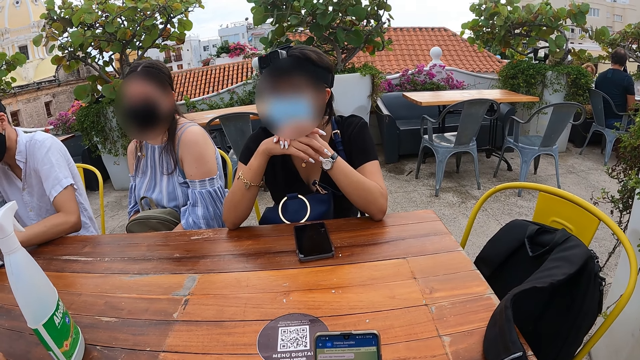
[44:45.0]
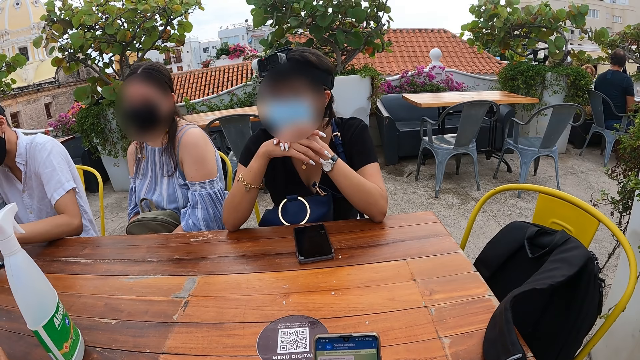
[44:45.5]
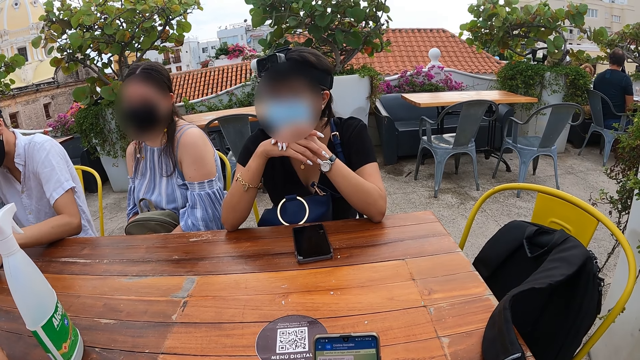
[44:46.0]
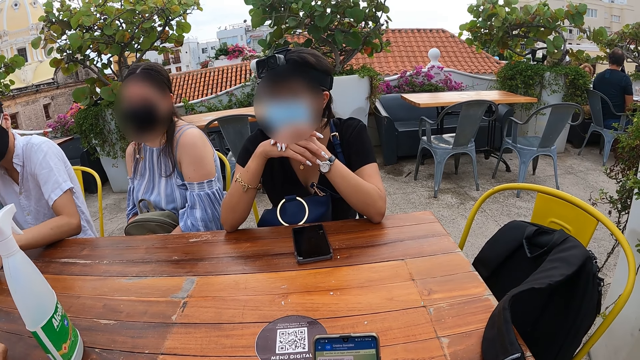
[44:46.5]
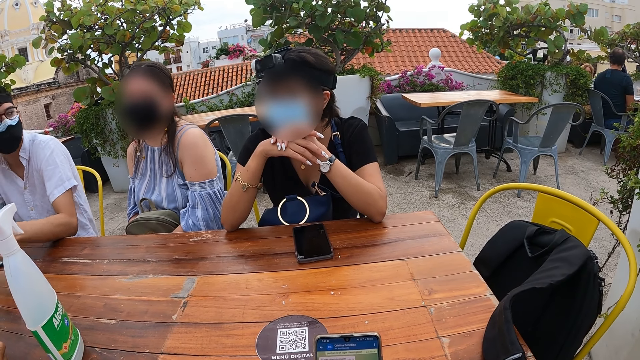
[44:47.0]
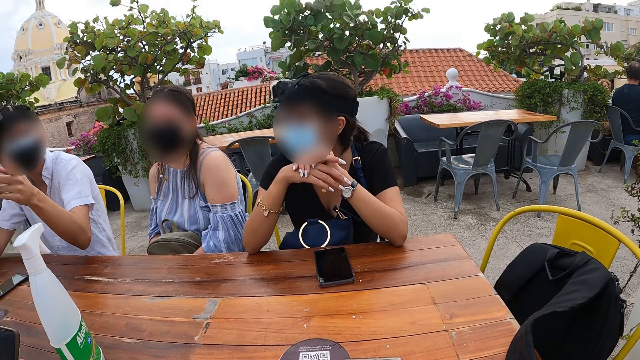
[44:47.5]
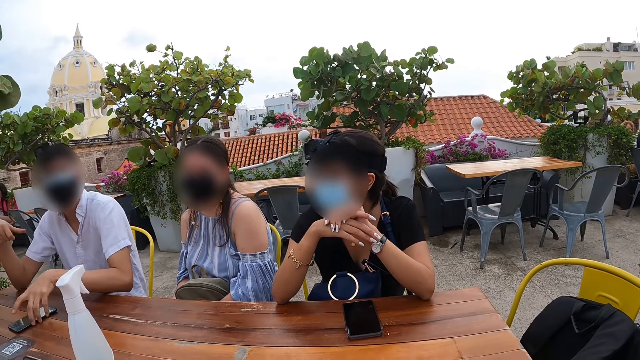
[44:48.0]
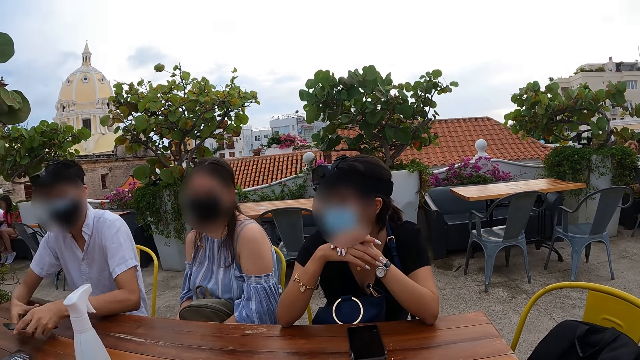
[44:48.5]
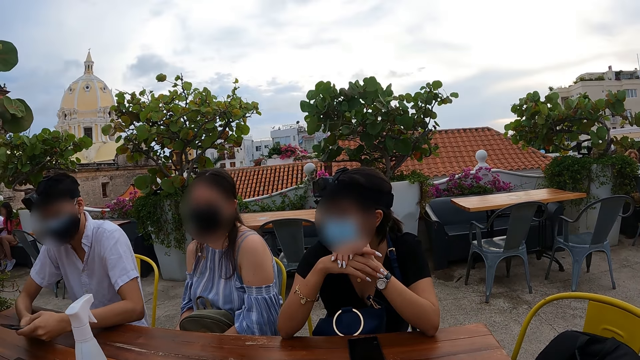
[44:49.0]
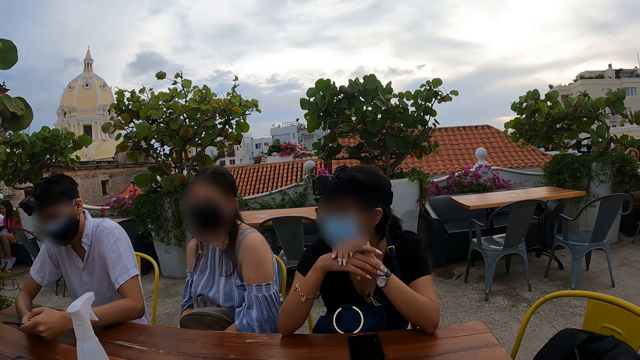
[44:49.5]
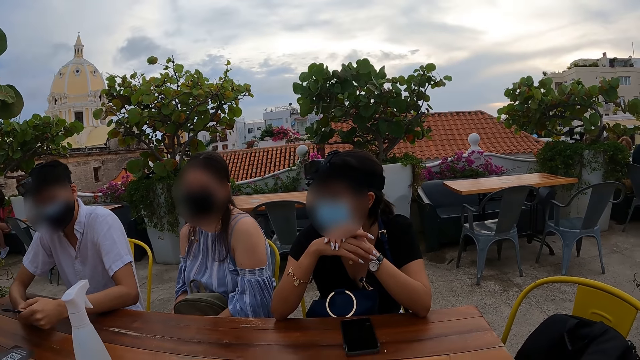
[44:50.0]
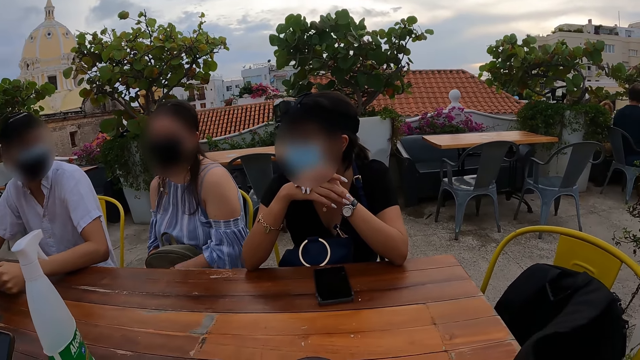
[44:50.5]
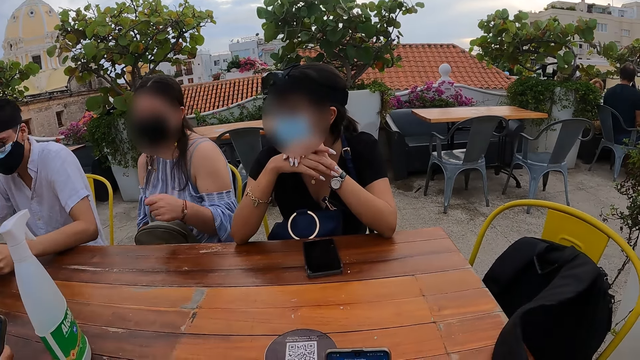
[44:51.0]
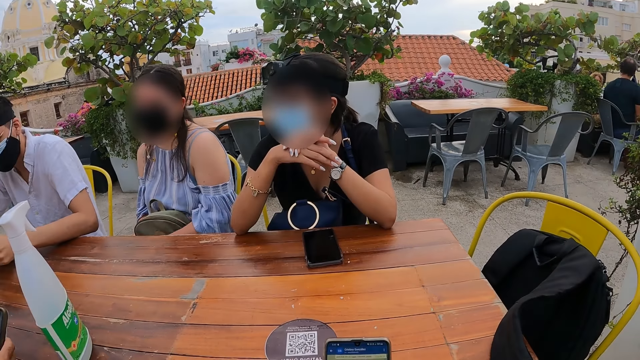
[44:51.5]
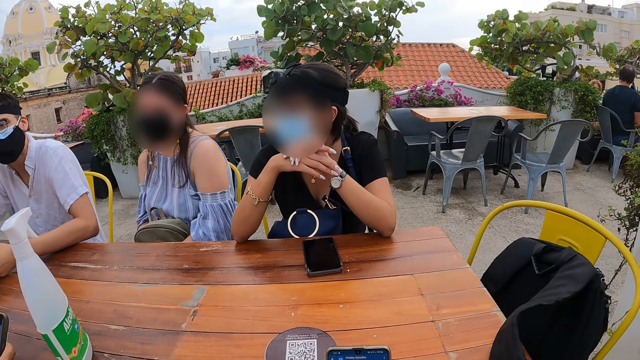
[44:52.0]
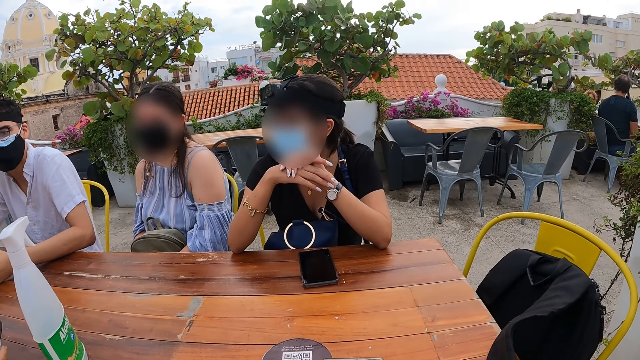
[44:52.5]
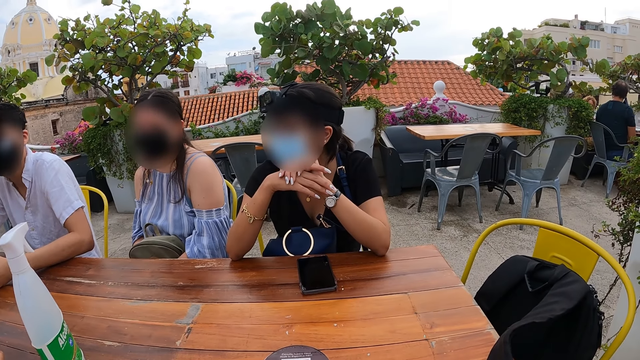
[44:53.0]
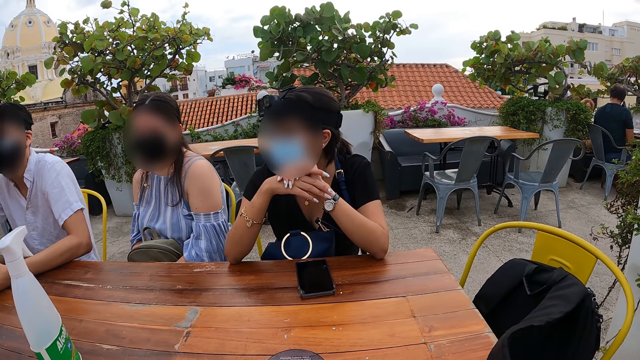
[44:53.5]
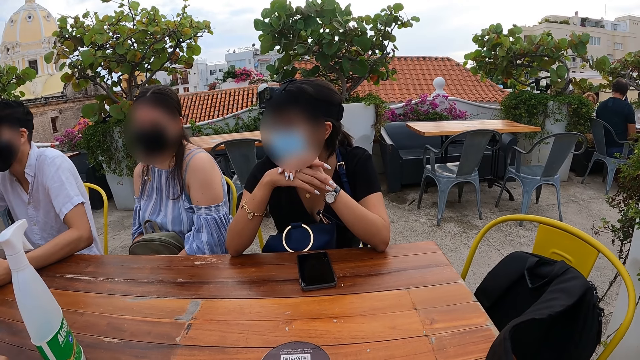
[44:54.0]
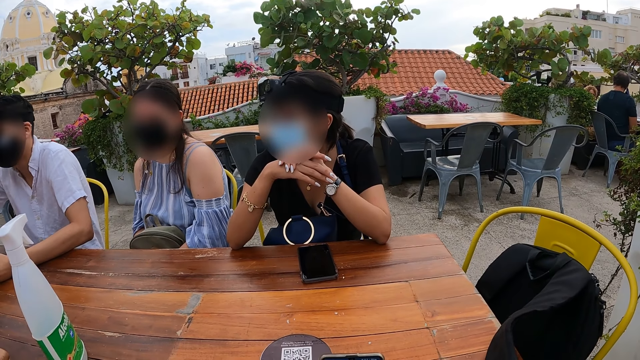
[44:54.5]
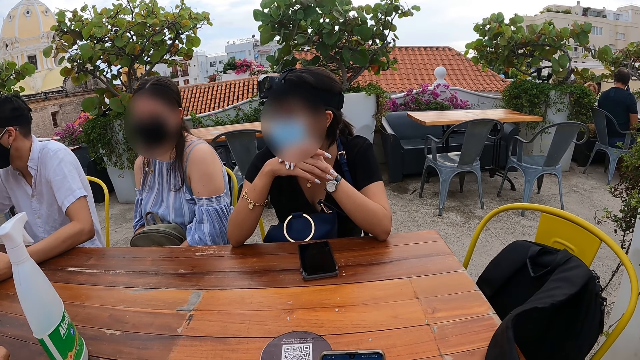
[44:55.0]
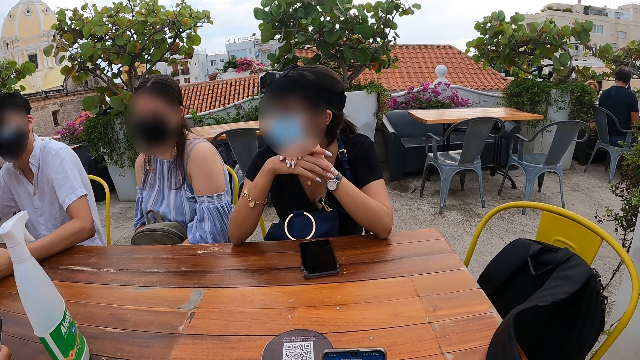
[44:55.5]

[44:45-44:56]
The man waves both hands. He waves both hands again. A person picks up the phone. The man presses the phone with both hands. A woman waves her left hand. The man nods his head.

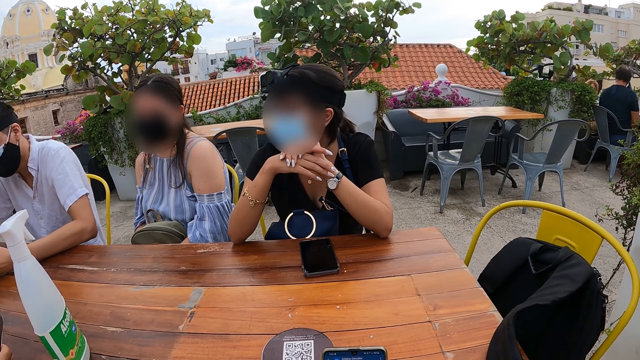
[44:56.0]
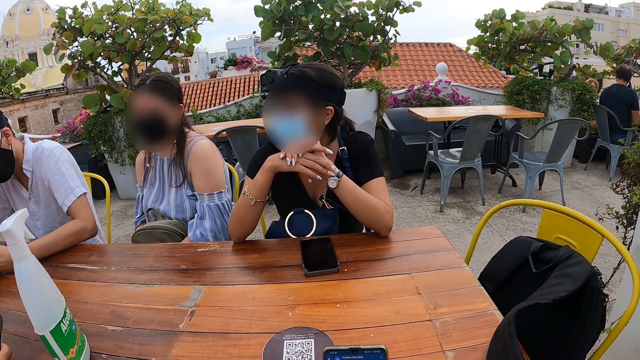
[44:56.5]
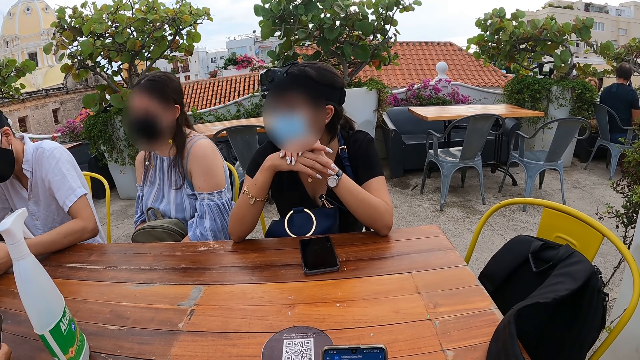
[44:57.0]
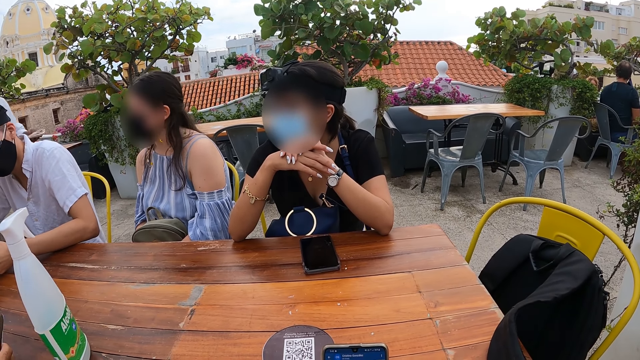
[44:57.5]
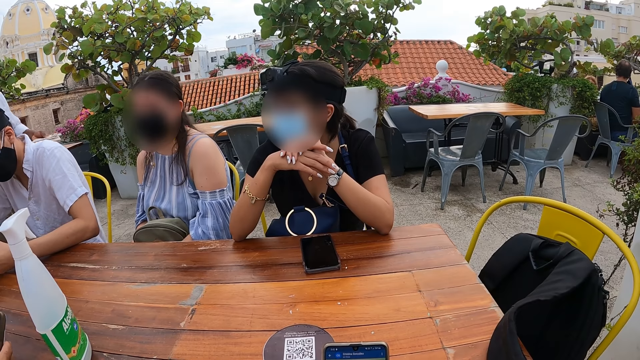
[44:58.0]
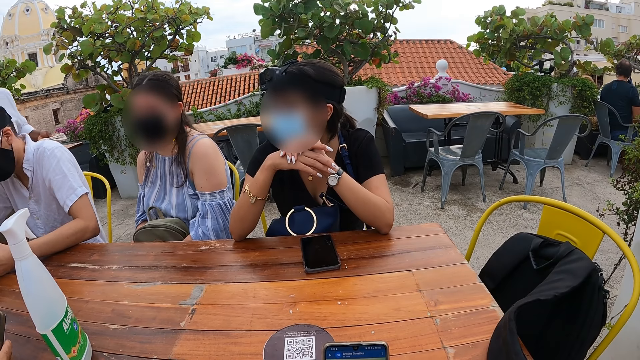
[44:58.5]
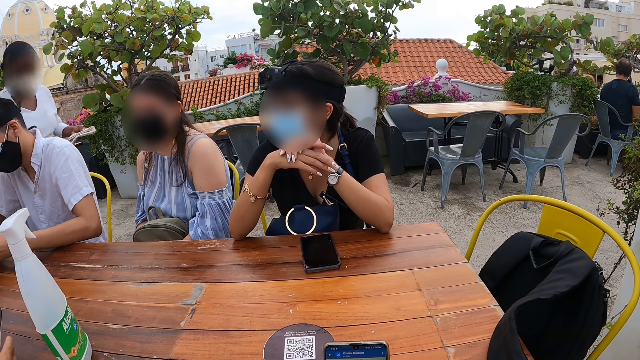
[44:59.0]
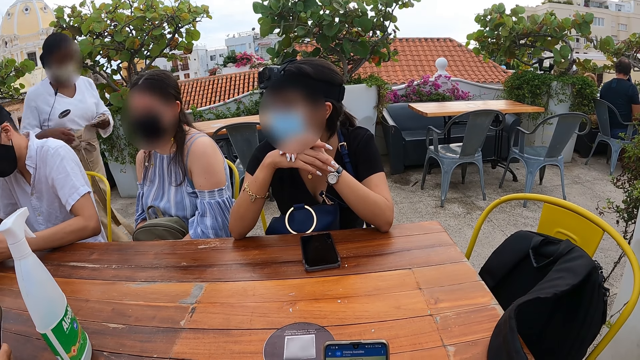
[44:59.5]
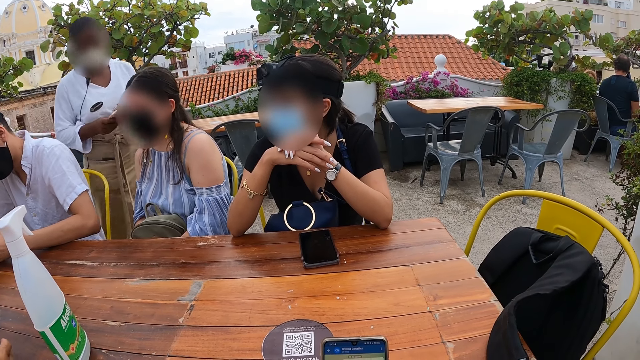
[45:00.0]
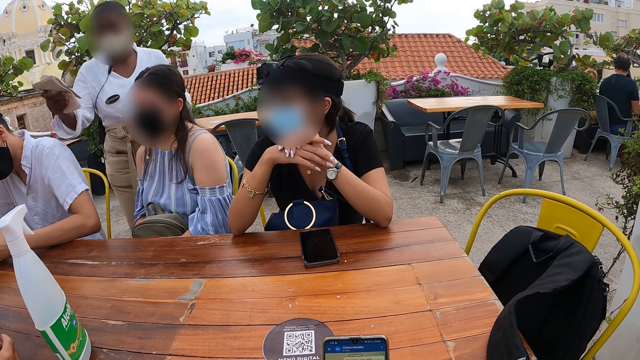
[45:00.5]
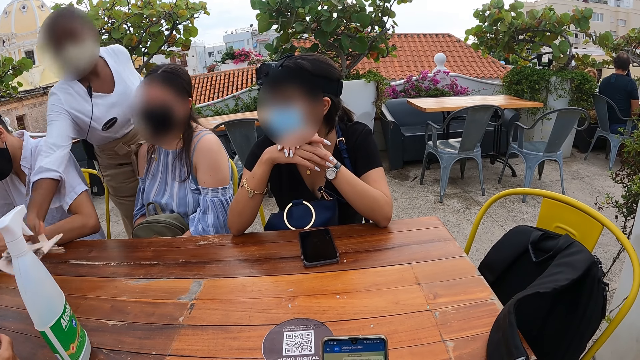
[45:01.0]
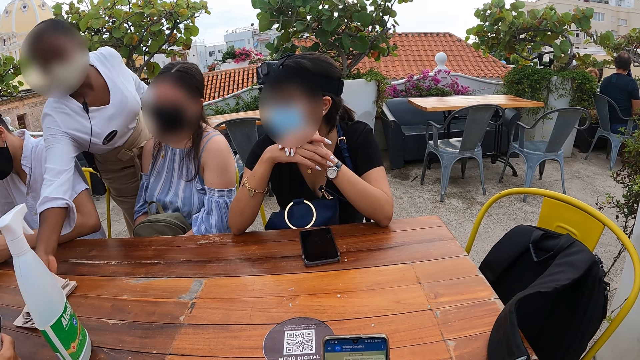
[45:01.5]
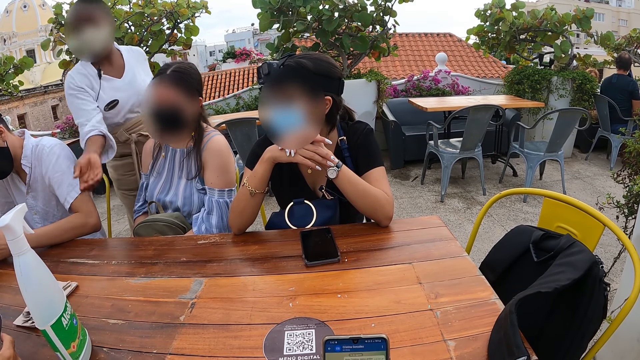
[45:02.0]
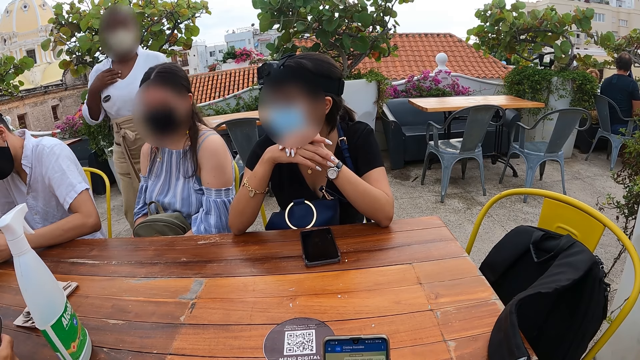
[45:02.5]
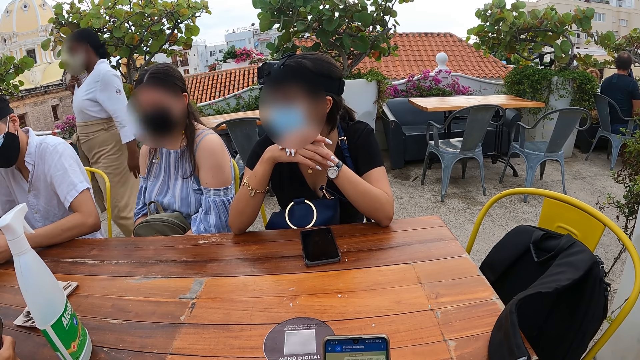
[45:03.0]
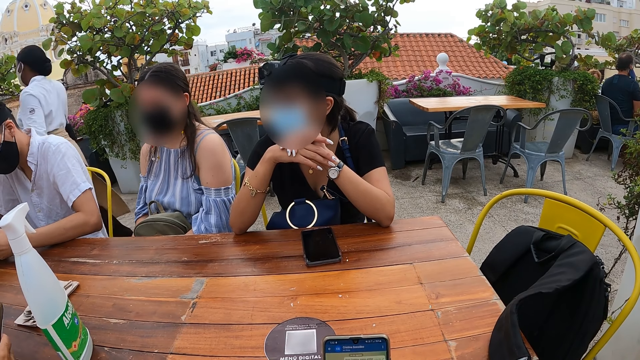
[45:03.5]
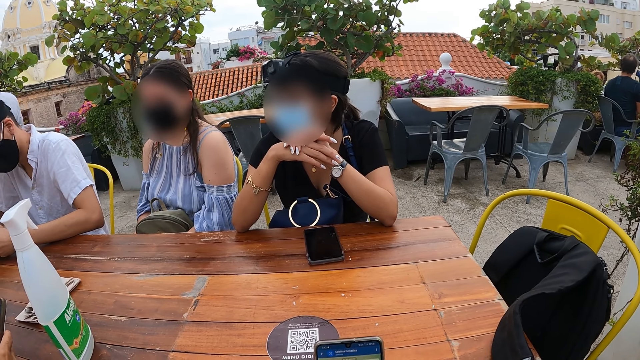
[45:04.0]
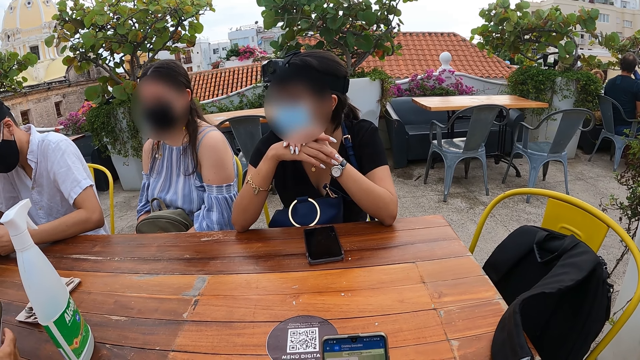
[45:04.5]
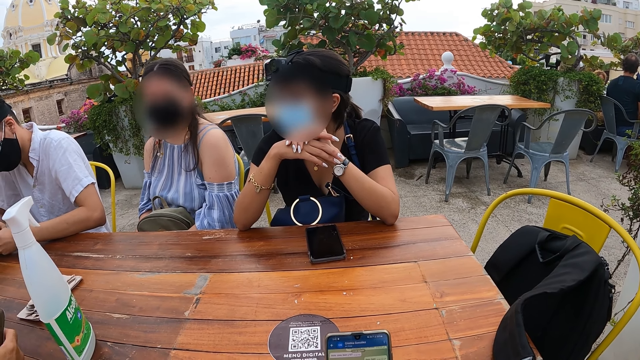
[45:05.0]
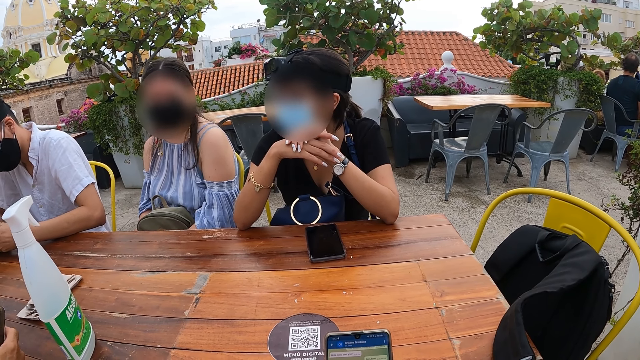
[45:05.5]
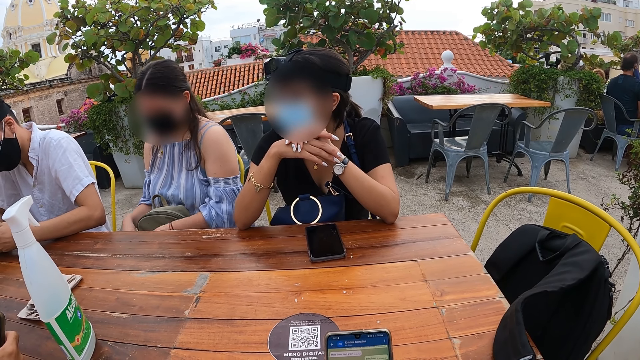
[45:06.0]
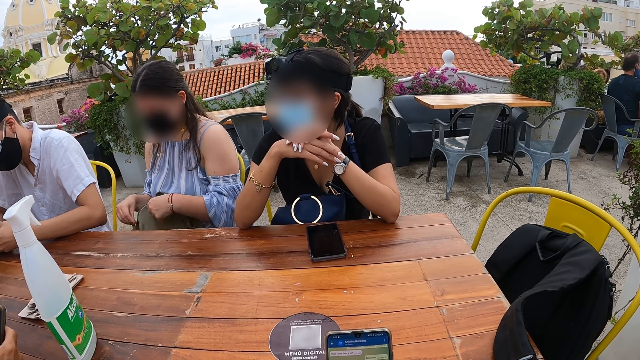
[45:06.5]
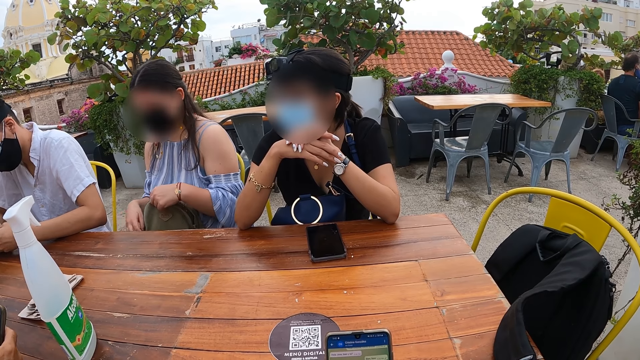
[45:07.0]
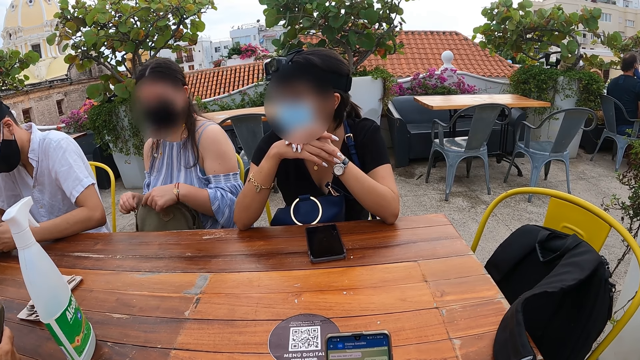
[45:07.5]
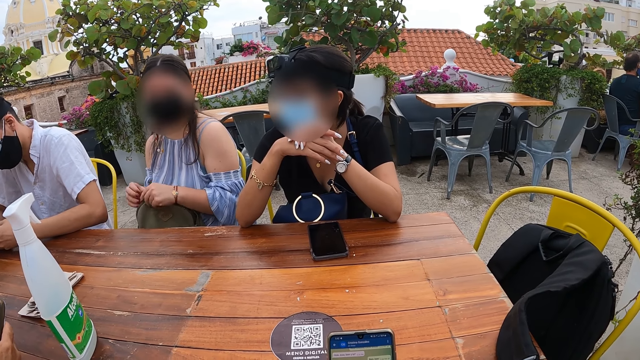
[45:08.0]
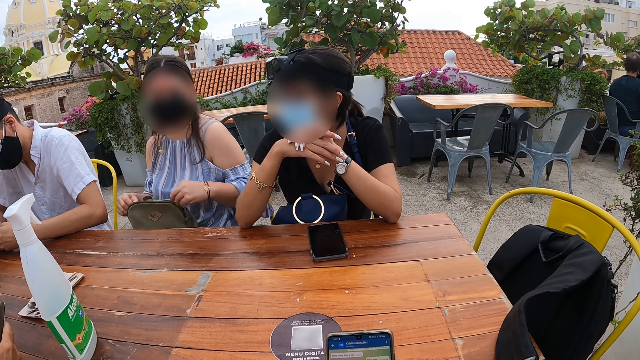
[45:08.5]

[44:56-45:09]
A woman walks toward another woman. The first woman holds a hand towel. She passes a napkin to her right hand from her left hand and drops the napkin on the table with her right hand. The first woman walks away from the other woman and a man. The man presses the phone with both hands. The other woman holds a bag. She unzips the bag with both hands.
